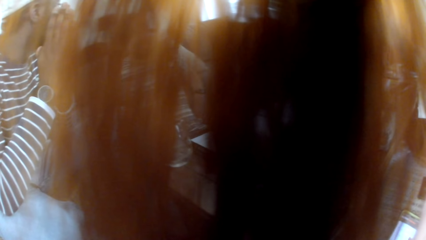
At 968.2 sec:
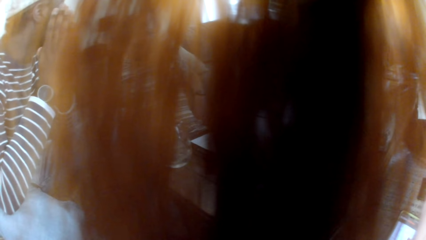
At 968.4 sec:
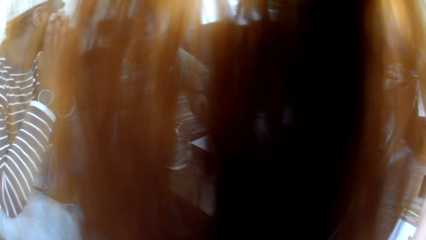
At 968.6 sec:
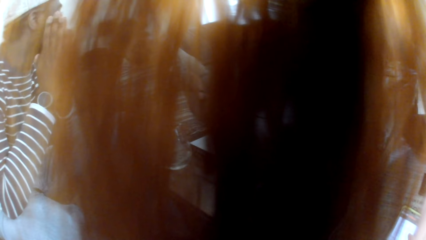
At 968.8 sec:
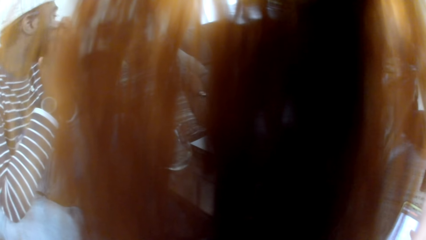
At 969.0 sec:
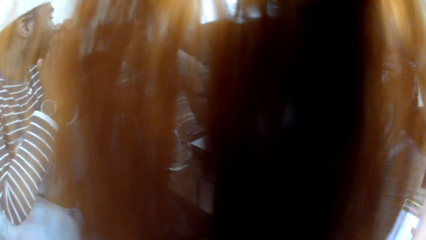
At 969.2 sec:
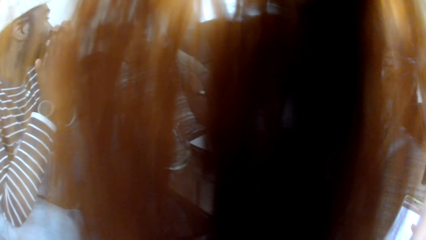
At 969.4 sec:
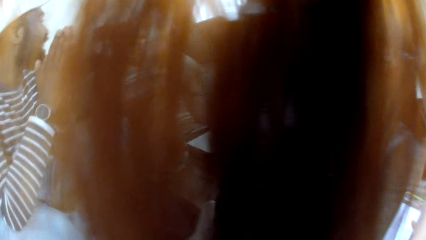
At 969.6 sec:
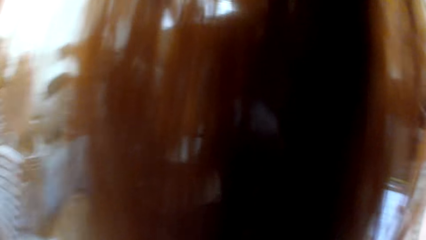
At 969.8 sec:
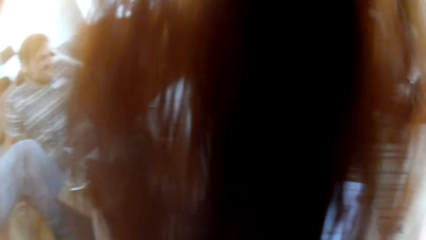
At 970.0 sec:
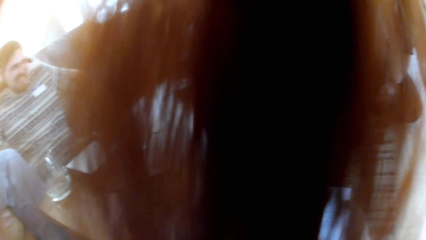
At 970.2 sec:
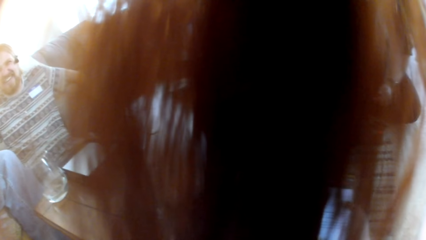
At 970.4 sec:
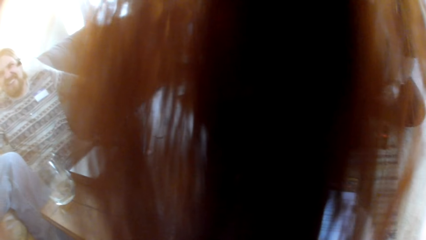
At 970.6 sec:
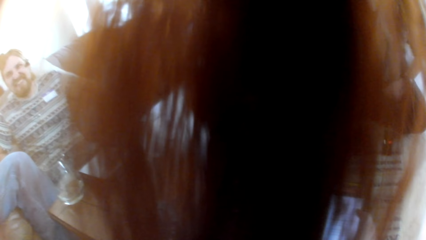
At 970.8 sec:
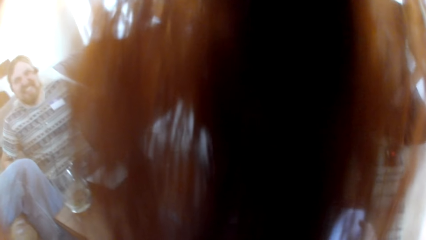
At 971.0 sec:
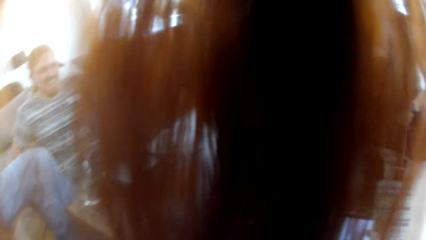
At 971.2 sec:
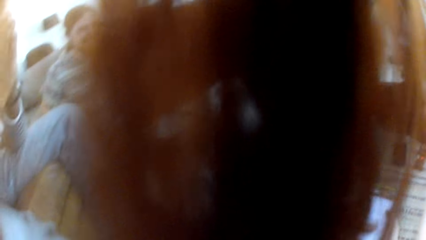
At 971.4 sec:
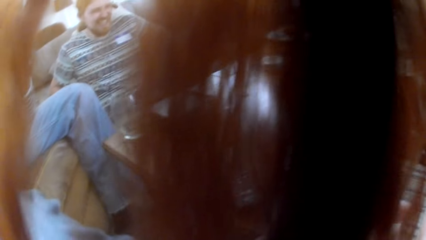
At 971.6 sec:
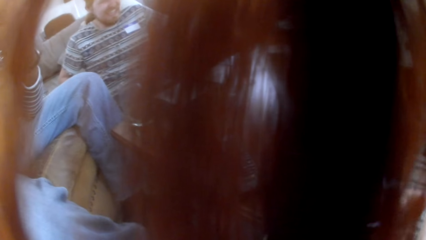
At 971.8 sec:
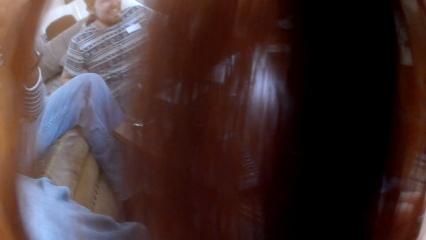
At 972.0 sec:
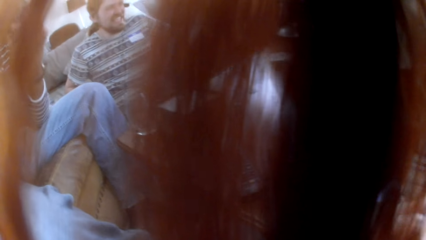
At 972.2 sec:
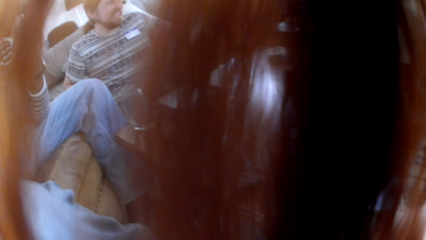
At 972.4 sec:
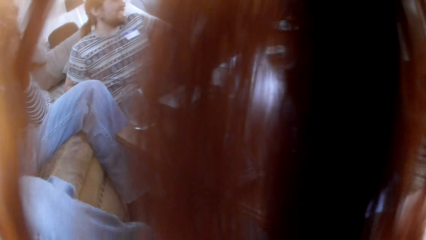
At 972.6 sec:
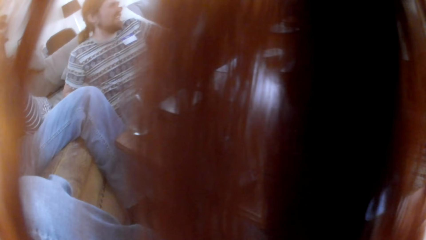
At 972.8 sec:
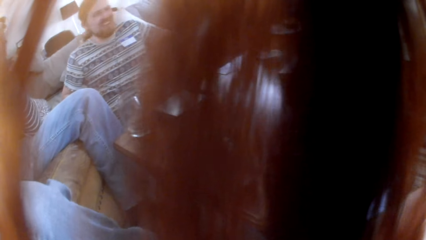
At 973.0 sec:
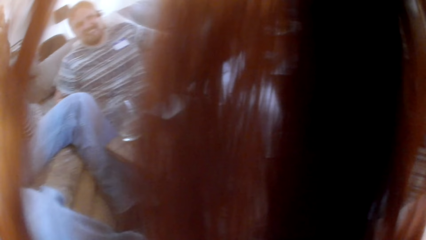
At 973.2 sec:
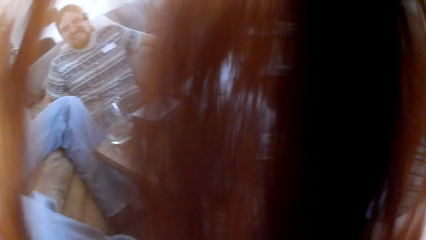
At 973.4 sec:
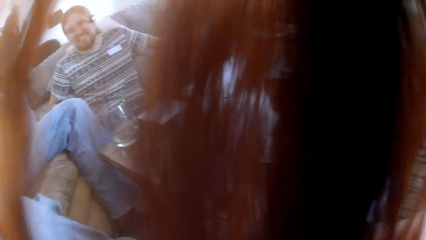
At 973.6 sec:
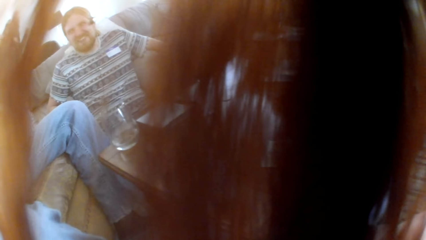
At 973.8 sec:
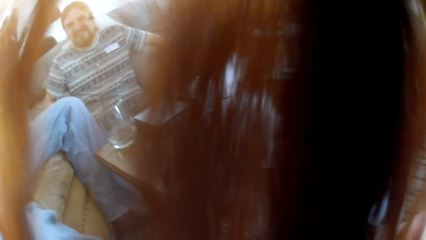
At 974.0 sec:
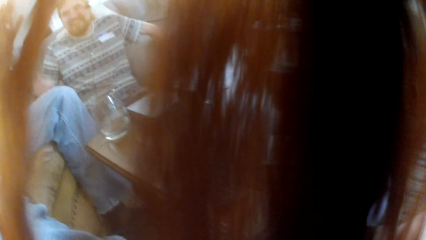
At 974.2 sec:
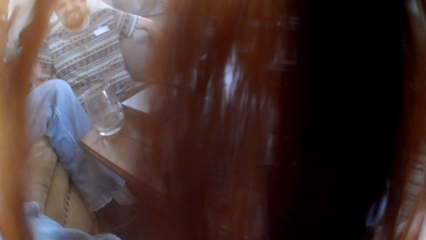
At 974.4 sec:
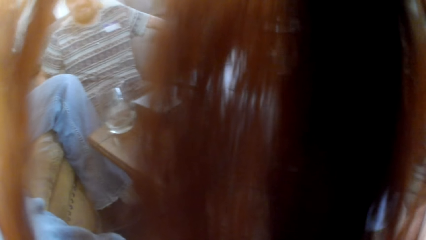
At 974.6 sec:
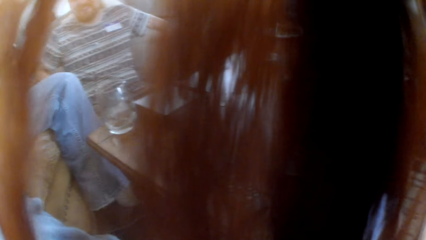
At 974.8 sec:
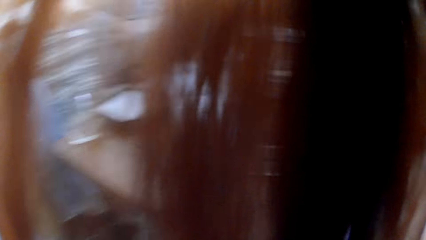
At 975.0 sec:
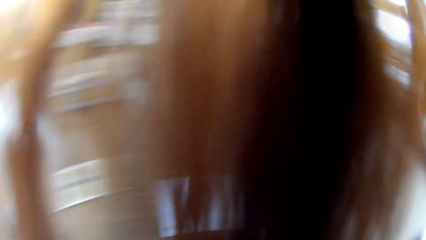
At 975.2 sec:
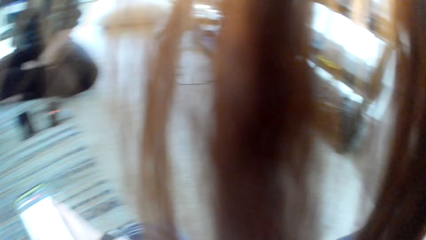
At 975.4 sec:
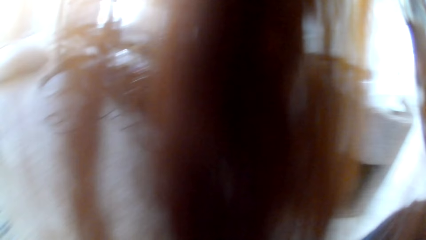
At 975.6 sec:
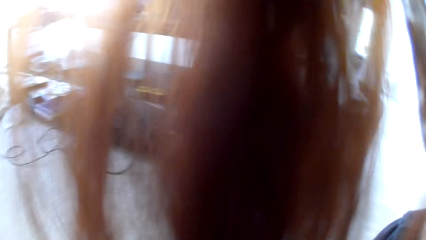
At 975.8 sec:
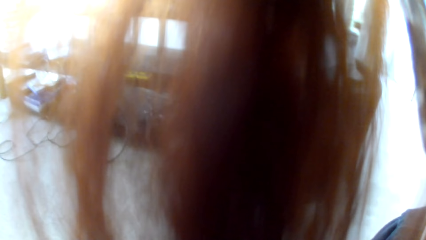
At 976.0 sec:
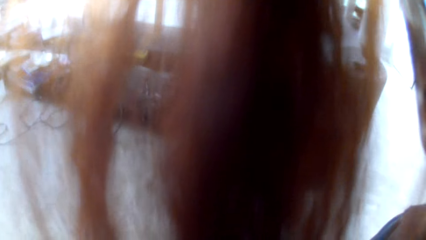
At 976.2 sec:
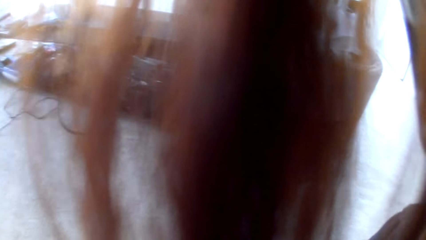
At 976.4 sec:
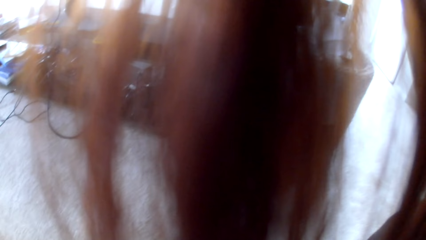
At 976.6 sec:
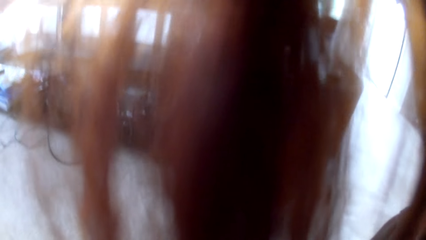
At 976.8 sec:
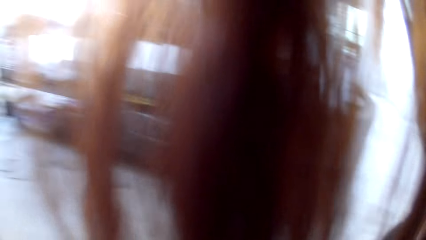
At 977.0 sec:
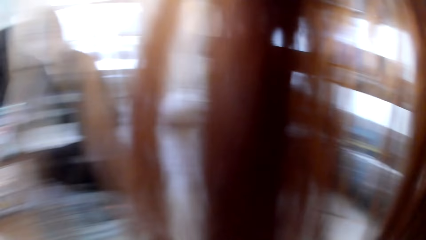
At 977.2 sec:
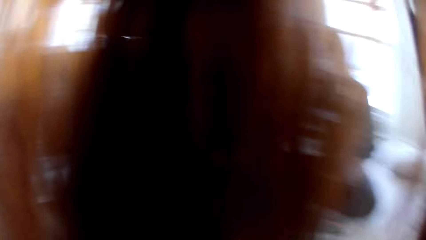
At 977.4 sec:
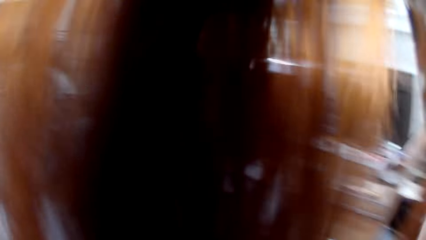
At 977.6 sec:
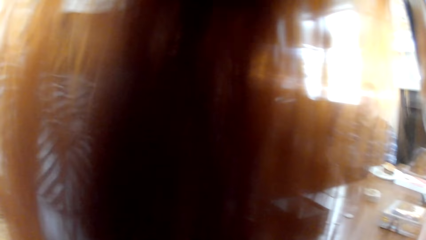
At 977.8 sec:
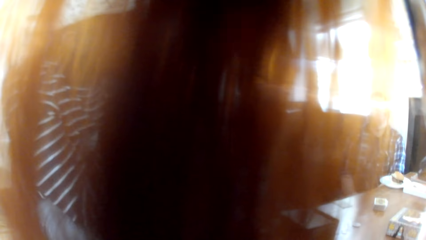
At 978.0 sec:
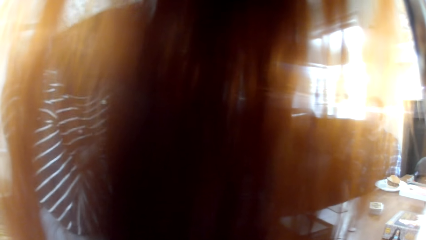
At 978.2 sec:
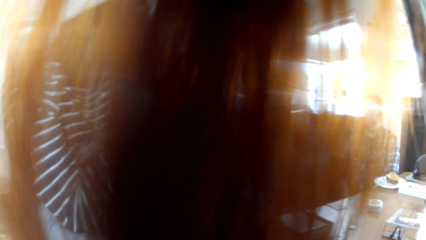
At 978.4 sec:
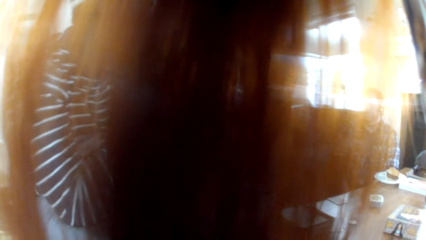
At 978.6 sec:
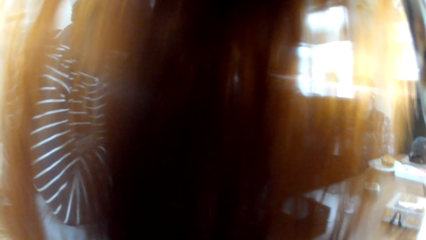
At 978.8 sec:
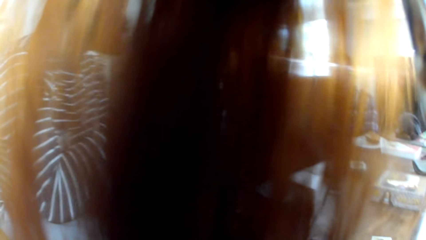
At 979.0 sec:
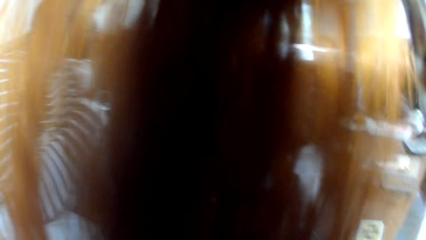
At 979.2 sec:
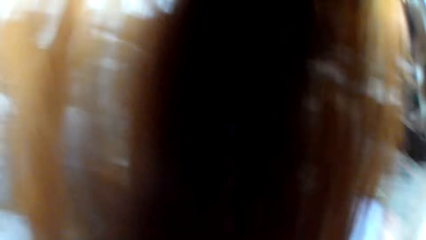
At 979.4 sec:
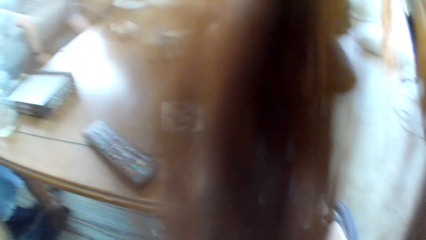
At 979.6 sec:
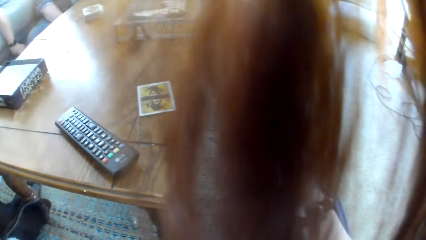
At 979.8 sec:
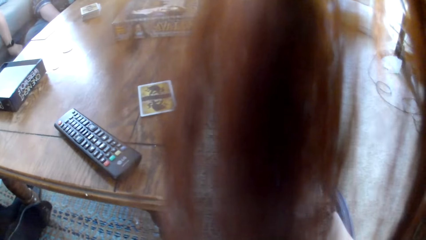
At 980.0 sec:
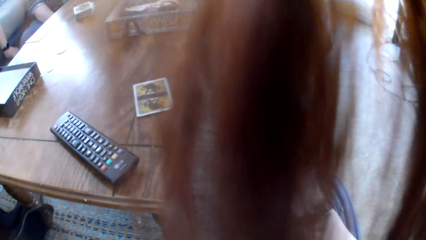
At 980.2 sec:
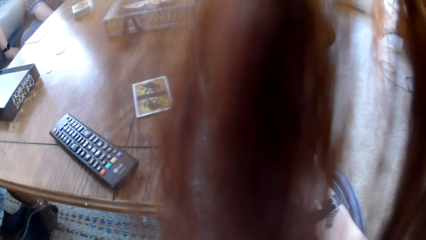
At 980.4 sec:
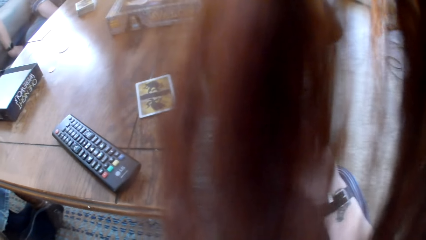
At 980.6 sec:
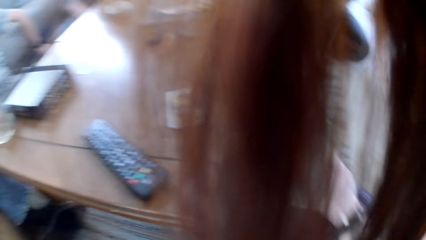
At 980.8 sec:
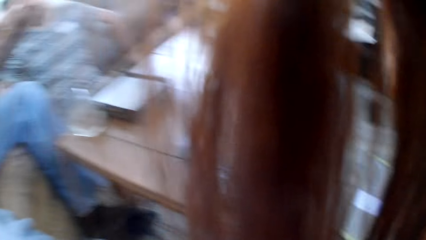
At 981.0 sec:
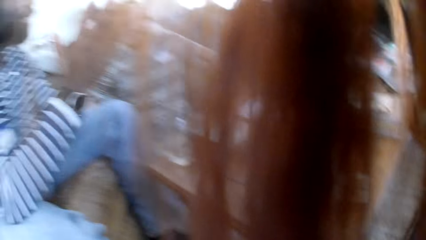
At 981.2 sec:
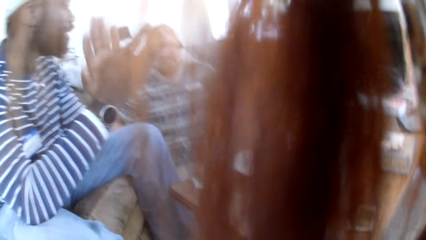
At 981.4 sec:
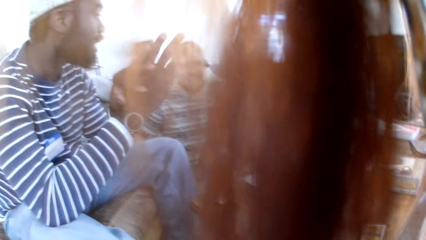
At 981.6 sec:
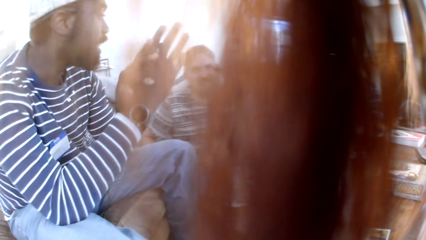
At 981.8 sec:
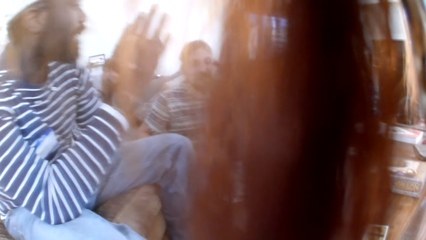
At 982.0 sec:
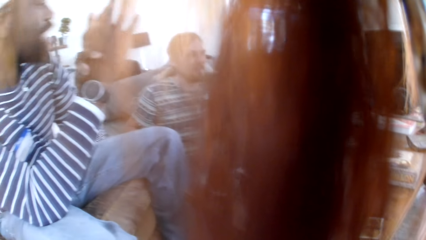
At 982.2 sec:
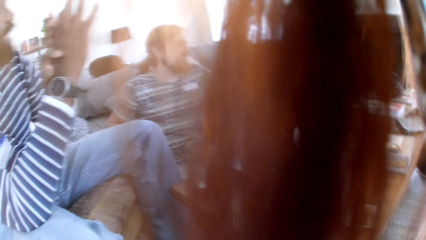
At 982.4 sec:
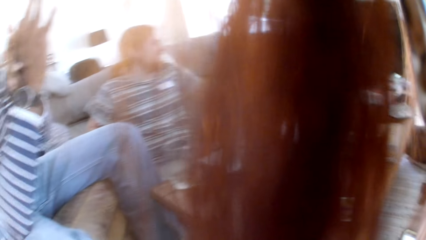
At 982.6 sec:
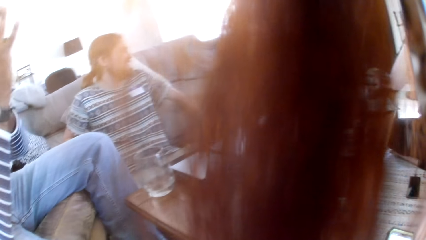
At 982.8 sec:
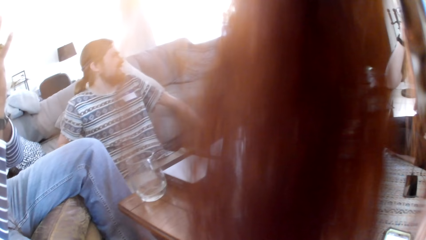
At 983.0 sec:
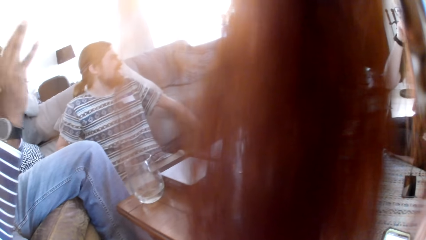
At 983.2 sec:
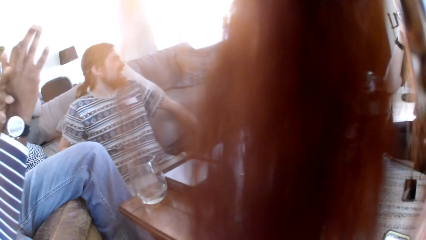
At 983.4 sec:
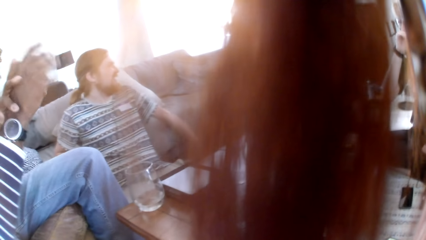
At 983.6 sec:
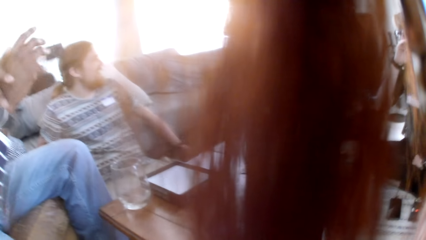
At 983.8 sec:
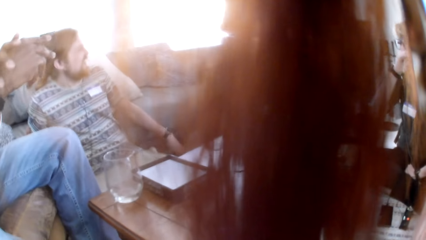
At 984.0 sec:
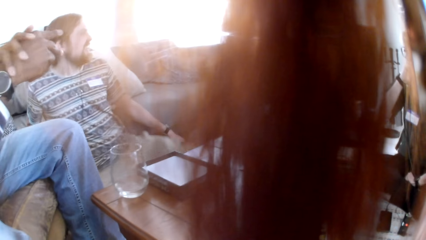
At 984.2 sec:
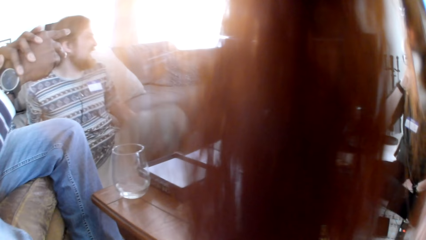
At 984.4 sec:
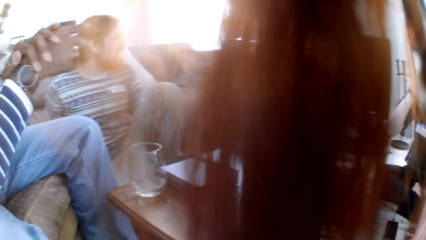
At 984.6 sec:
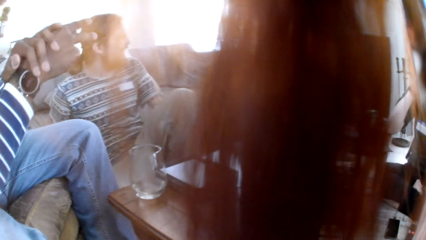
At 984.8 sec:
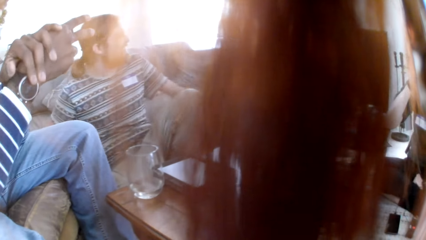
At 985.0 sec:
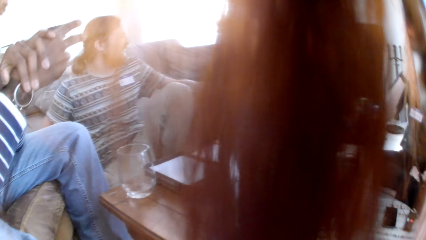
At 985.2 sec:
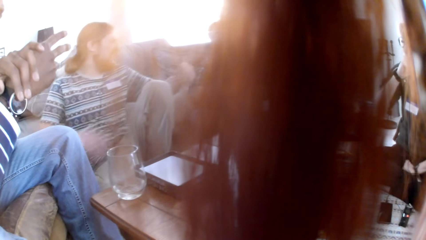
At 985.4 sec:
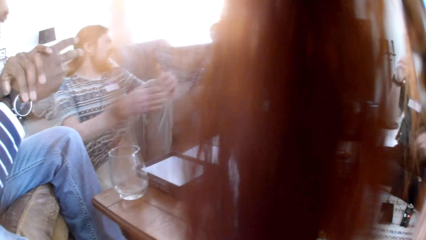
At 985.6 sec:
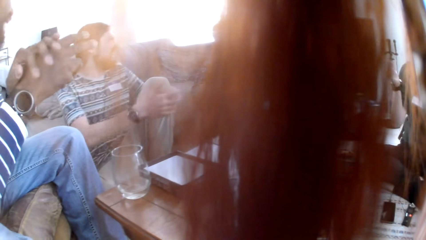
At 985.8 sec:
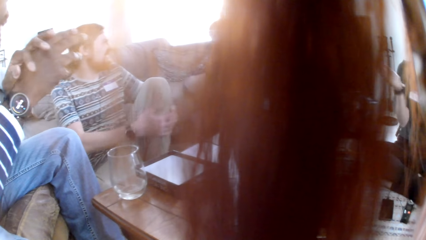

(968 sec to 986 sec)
The camera wearer looks around the room. A man talks to the people in the group. The man scrubs the hand.
